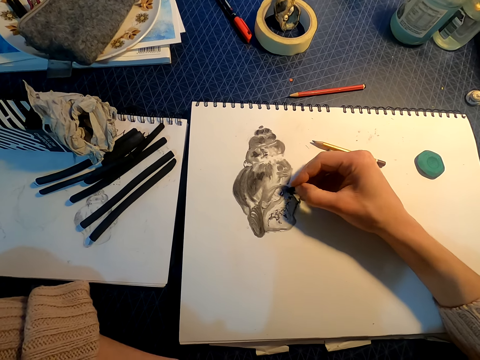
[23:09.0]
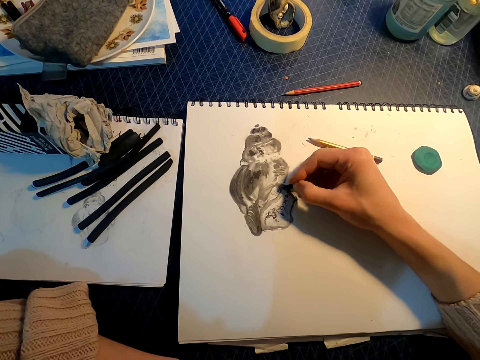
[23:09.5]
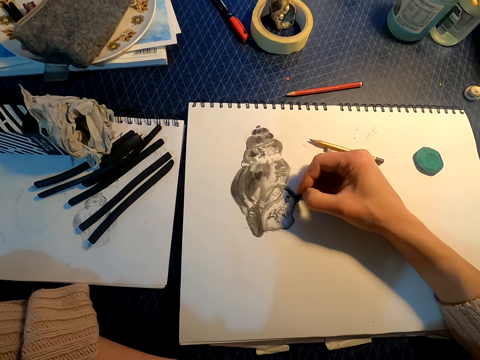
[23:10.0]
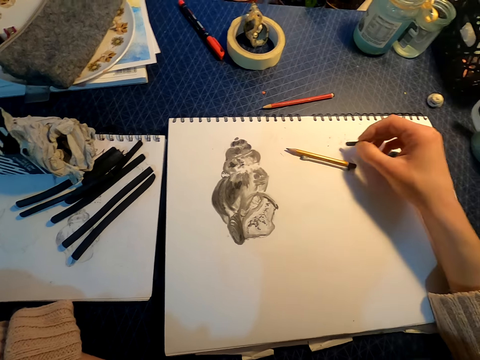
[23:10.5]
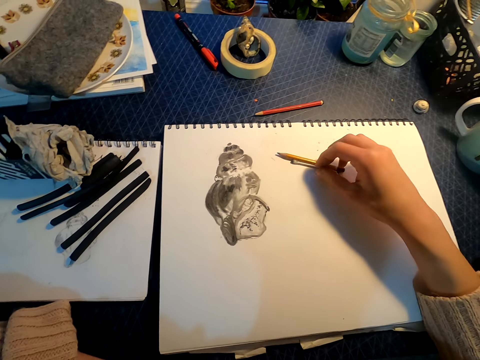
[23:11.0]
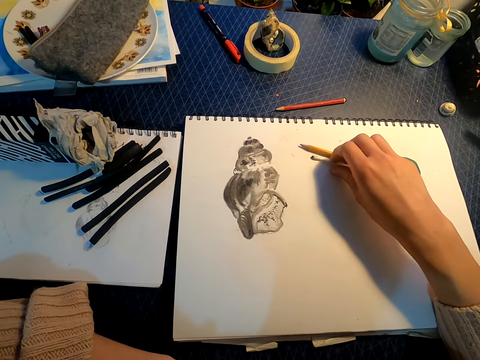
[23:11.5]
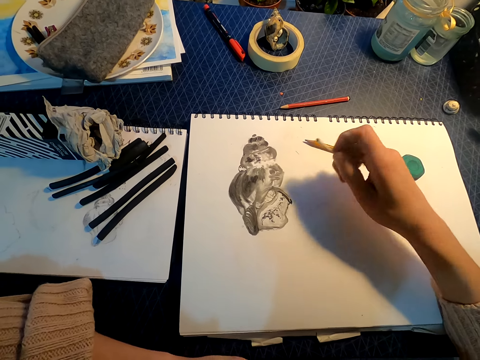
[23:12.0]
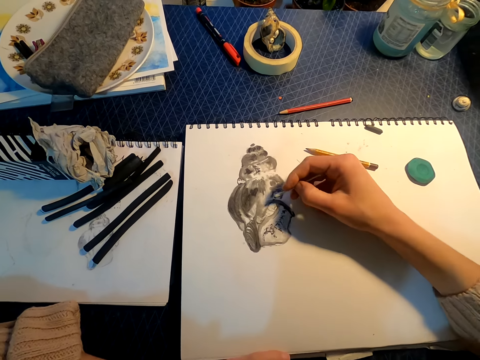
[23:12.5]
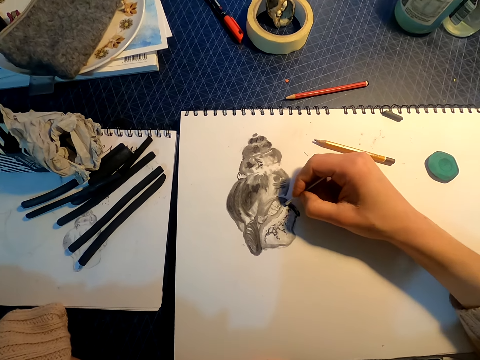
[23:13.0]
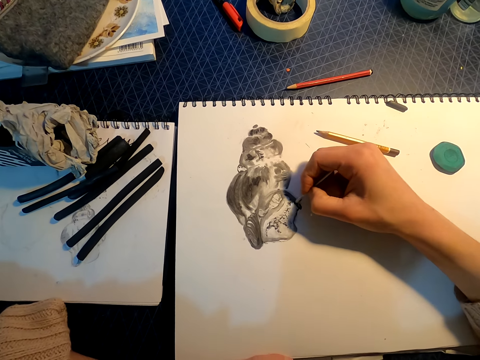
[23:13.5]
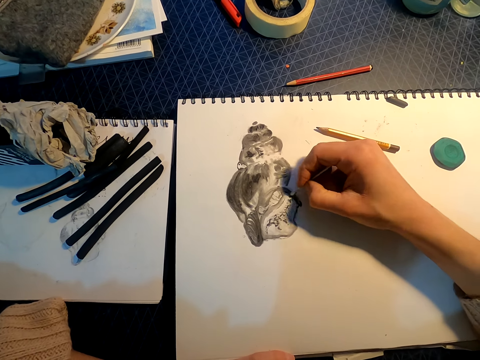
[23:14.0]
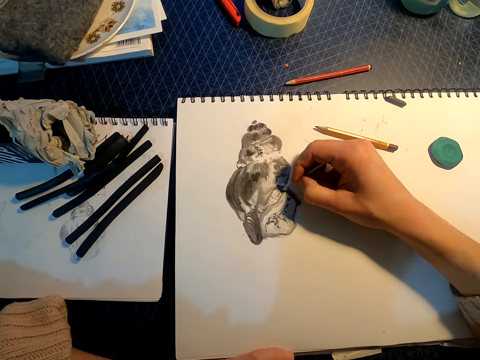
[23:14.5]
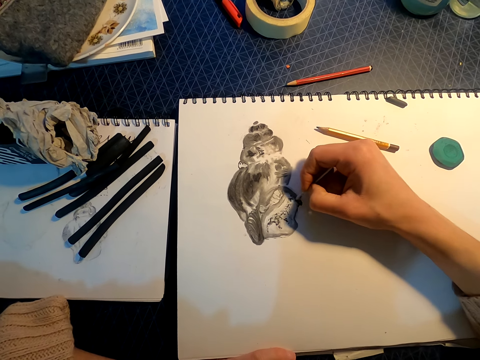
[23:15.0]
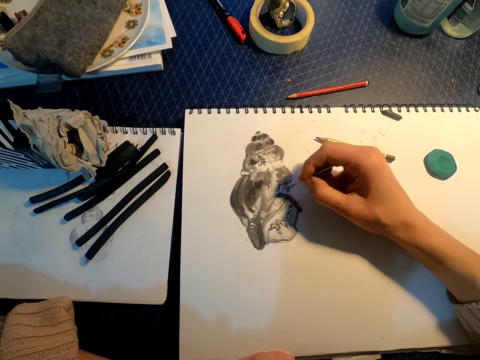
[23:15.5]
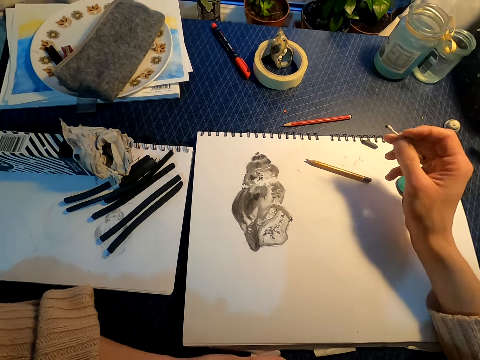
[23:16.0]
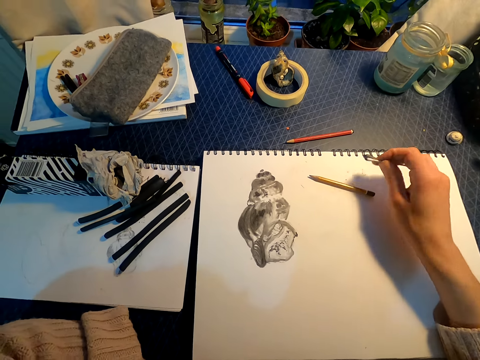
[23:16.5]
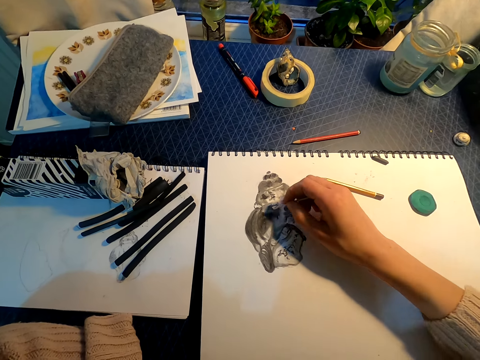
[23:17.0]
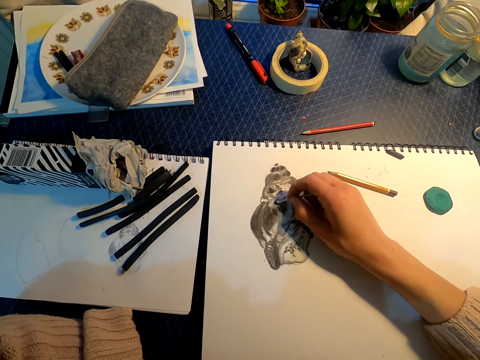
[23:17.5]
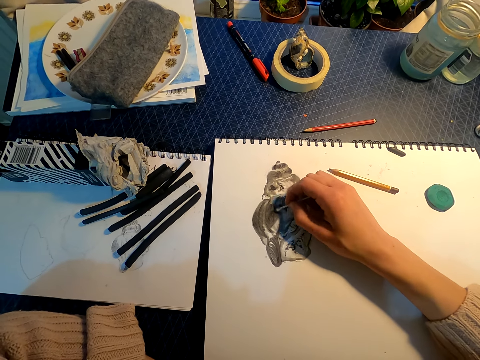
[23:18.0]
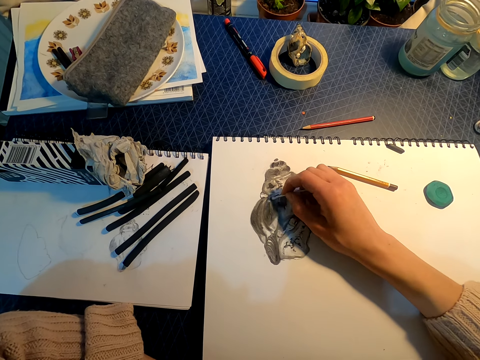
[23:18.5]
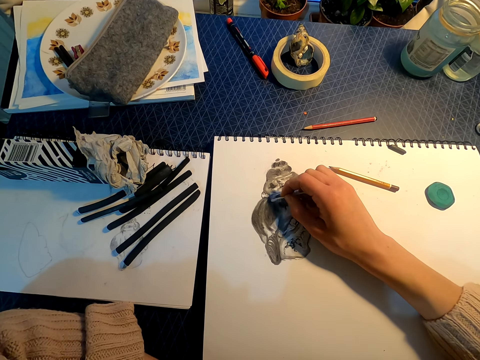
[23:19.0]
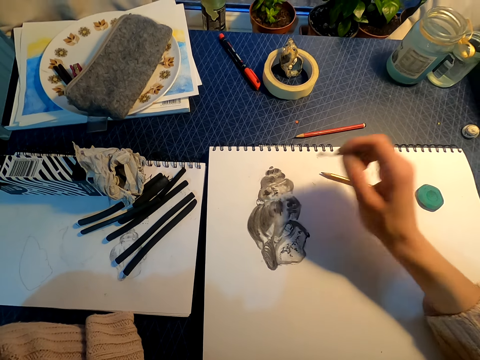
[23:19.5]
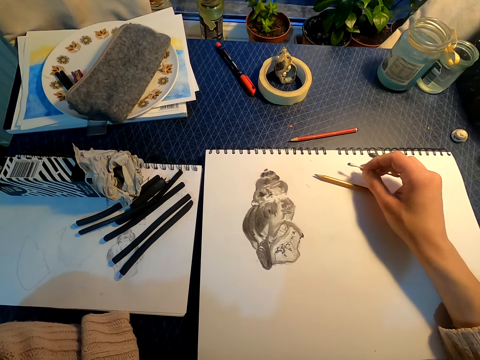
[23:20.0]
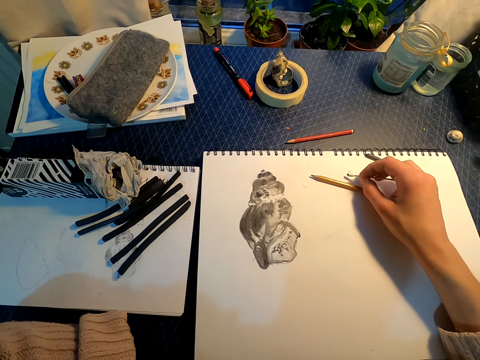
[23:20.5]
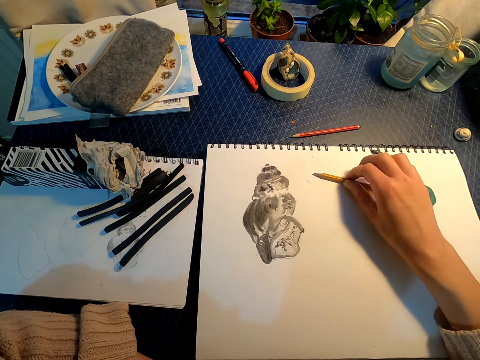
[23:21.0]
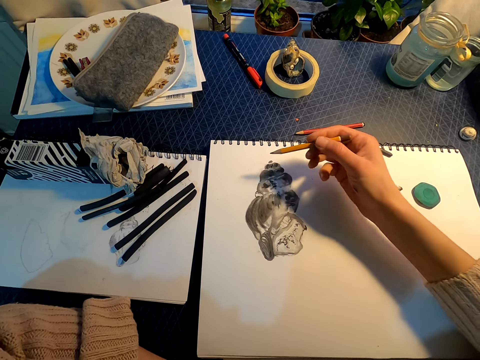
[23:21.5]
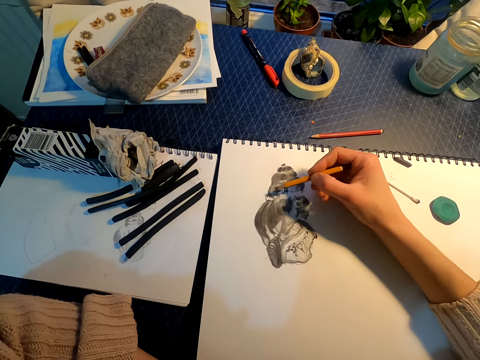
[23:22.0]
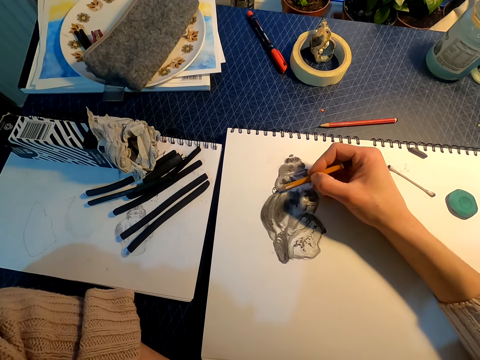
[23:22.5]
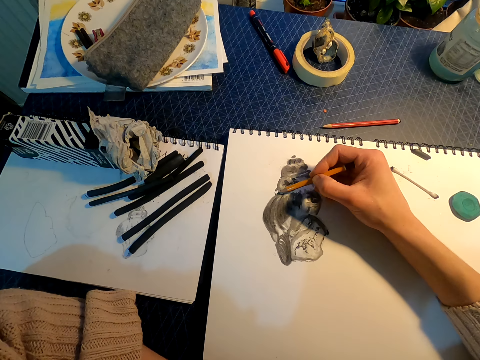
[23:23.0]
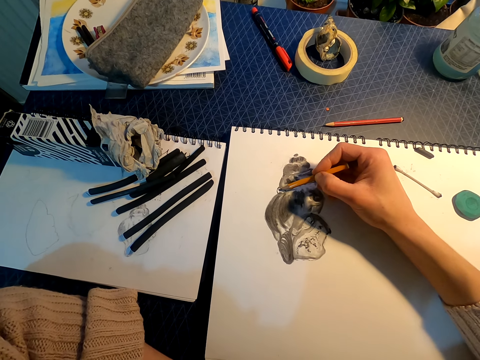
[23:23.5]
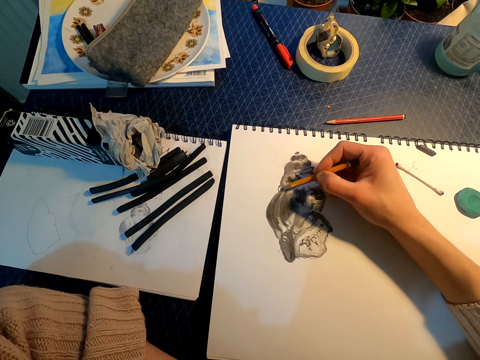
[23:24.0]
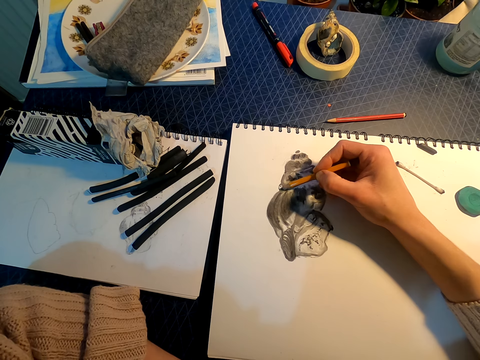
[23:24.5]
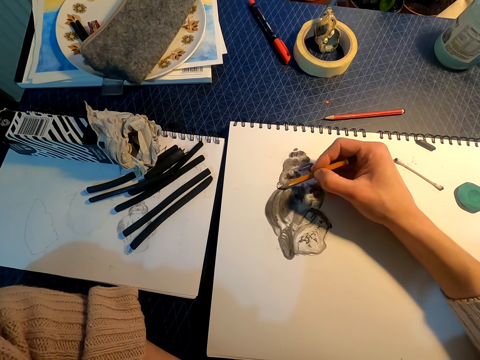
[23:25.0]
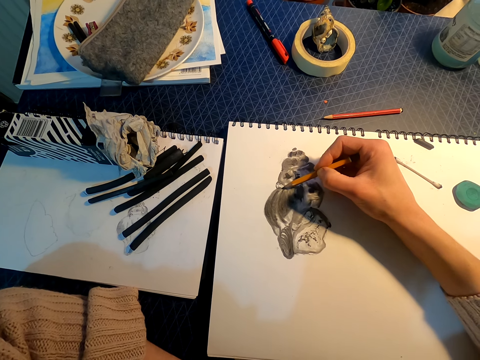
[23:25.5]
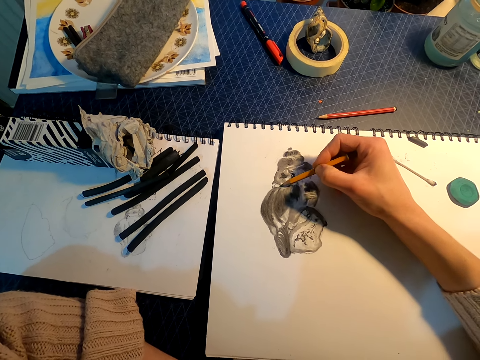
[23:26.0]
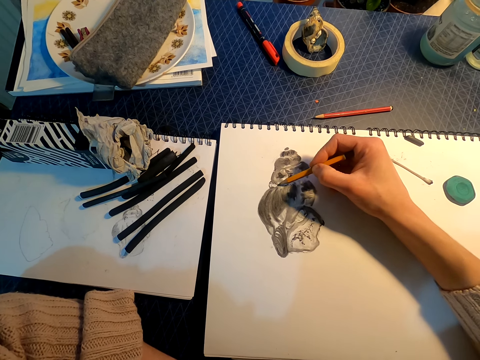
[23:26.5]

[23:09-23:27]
The camera wearer places the charcoal on the sketchbook. They pick up the cotton bud from the book. They rub the drawing with the cotton bud. They place the cotton bud on the sketchbook. They pick up the pencil from the book. They draw on the sketchbook with the pencil.

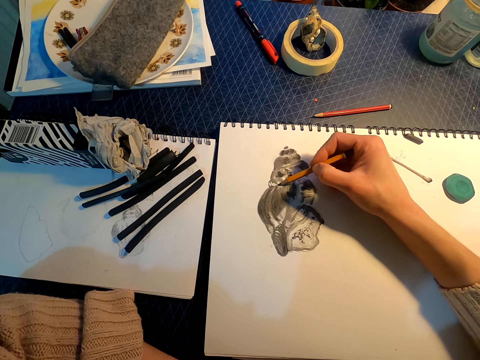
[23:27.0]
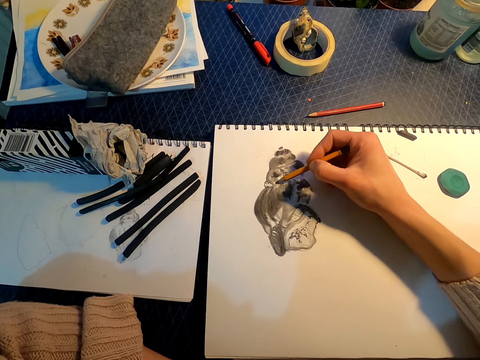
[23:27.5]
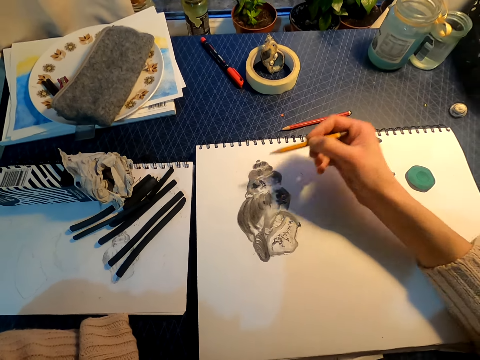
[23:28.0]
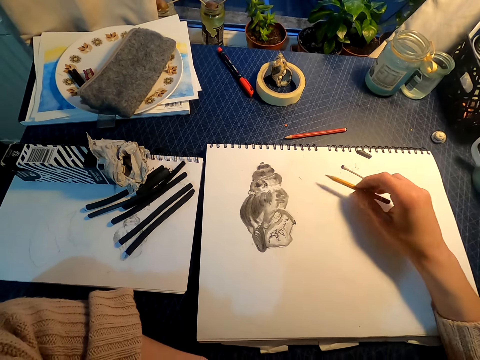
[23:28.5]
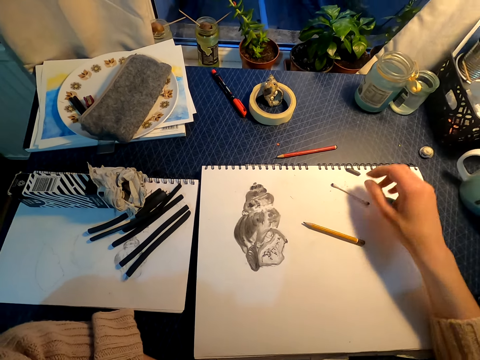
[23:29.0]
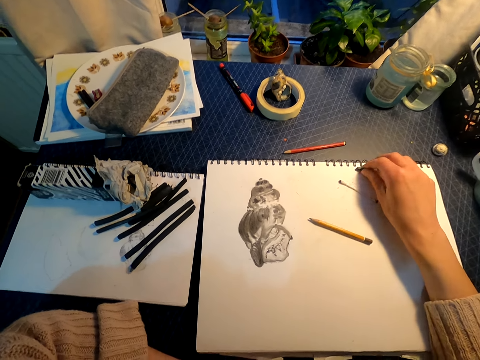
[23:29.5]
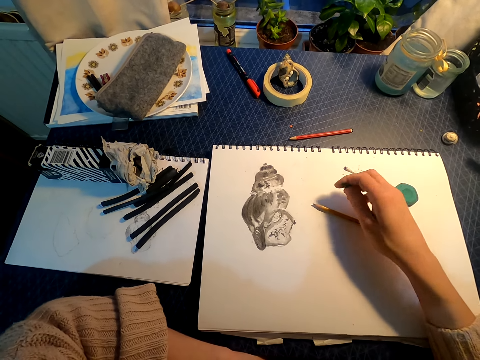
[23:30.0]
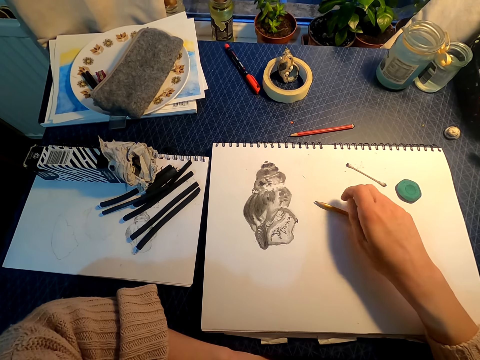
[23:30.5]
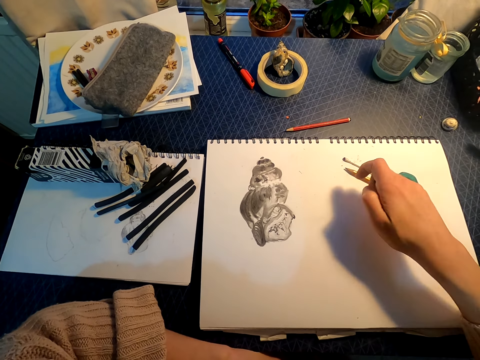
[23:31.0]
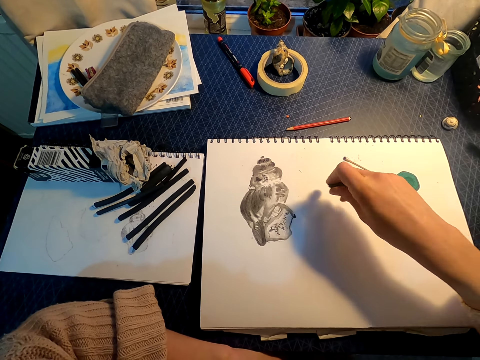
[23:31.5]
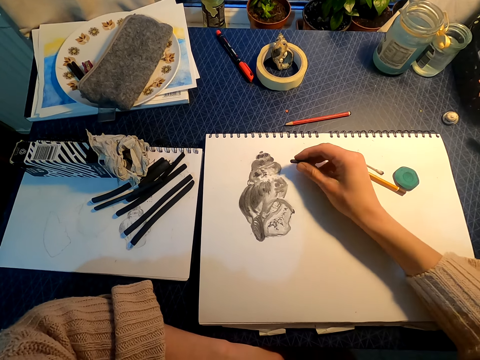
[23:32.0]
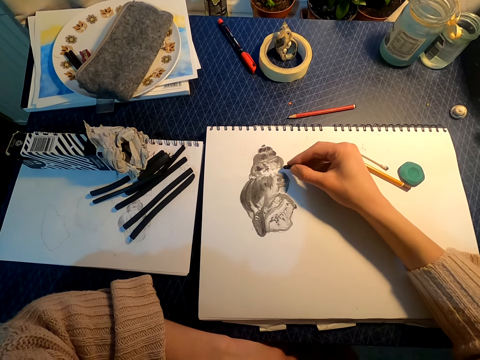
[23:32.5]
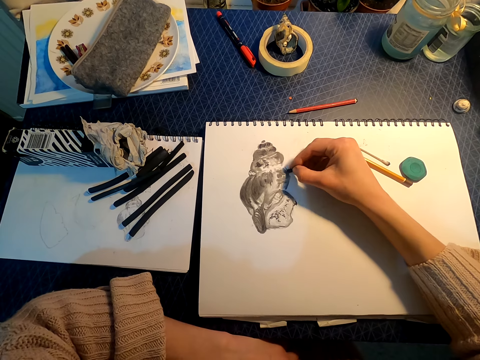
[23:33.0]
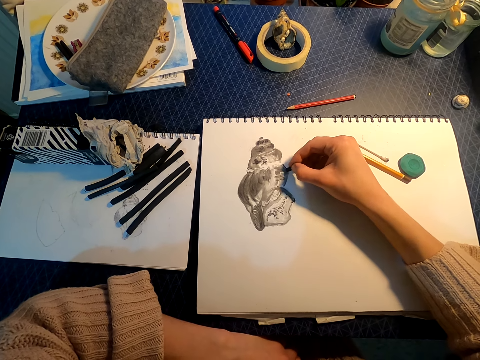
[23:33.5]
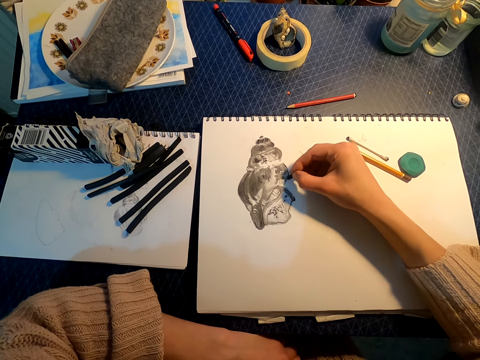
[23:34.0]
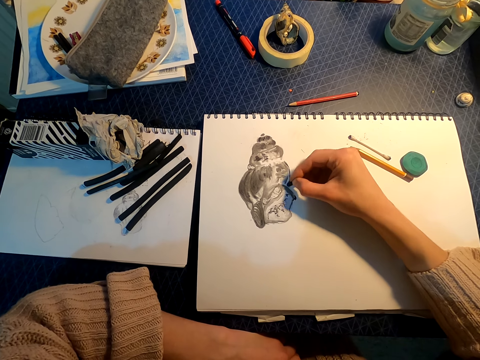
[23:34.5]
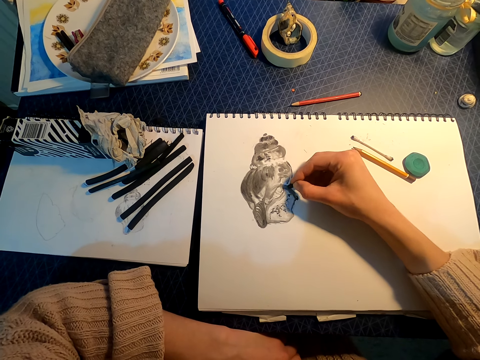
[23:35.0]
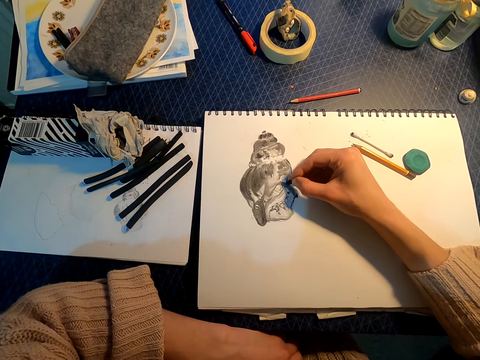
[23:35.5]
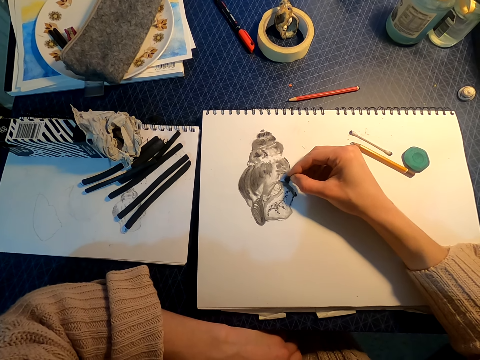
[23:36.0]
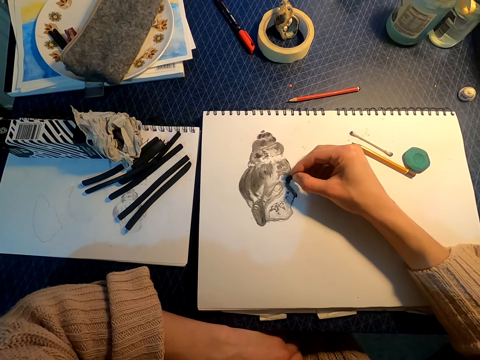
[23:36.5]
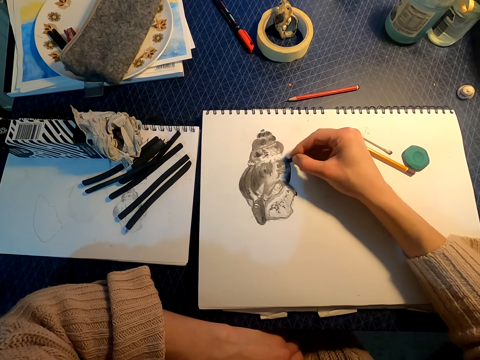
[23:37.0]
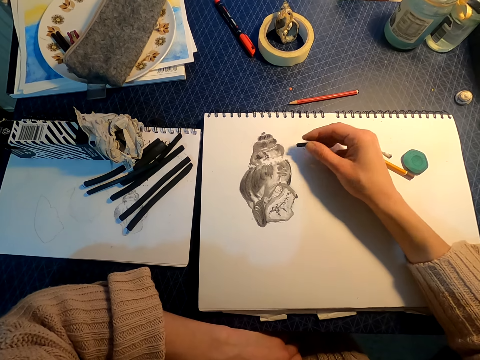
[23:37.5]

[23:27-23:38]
The camera wearer places the pencil on the sketchbook. They pick up the charcoal from the book. They move the pencil on the book towards the cotton bud. They shade the drawing with the charcoal.
